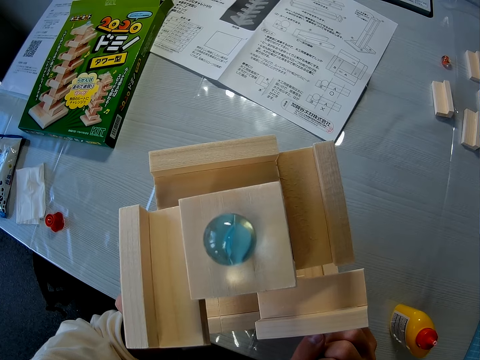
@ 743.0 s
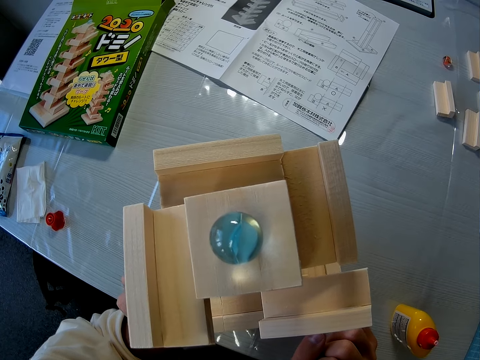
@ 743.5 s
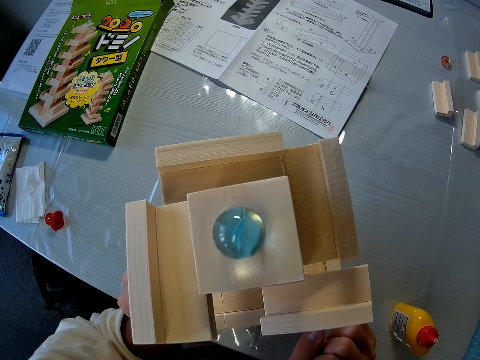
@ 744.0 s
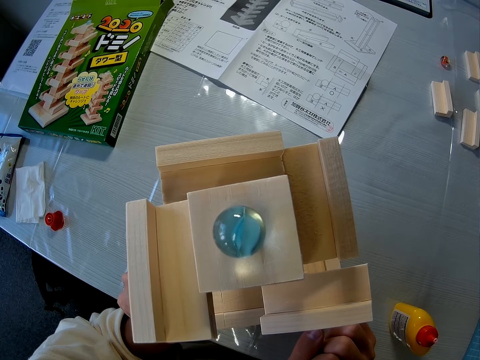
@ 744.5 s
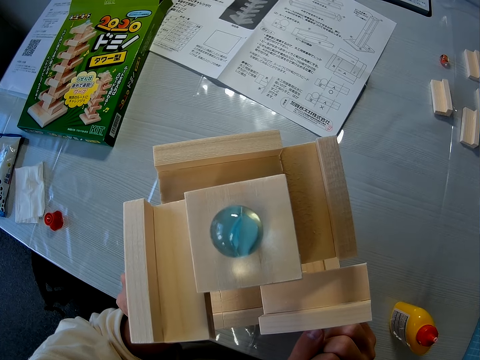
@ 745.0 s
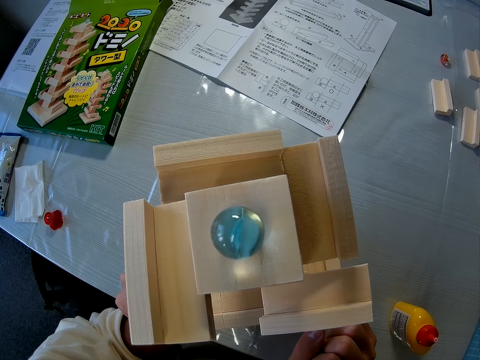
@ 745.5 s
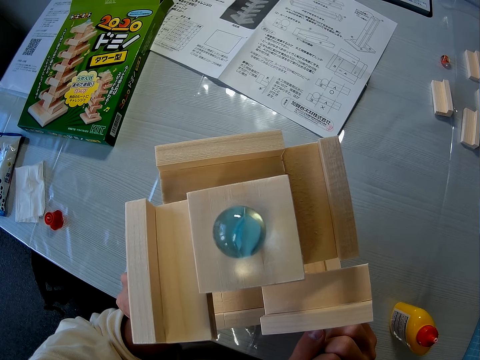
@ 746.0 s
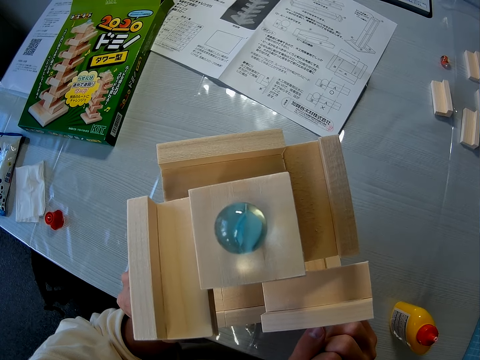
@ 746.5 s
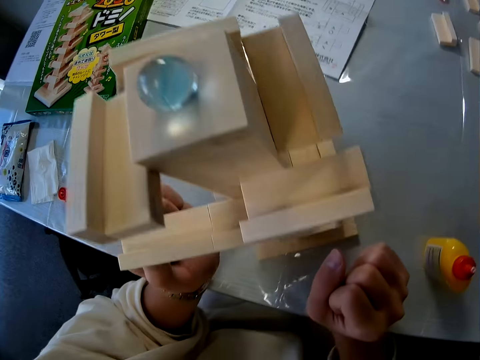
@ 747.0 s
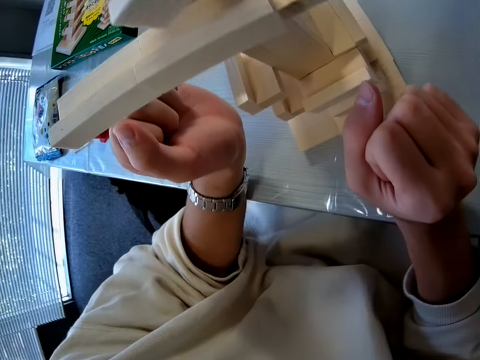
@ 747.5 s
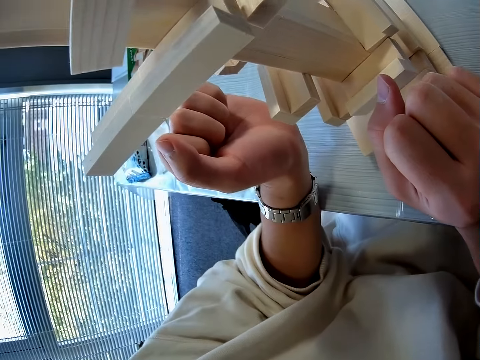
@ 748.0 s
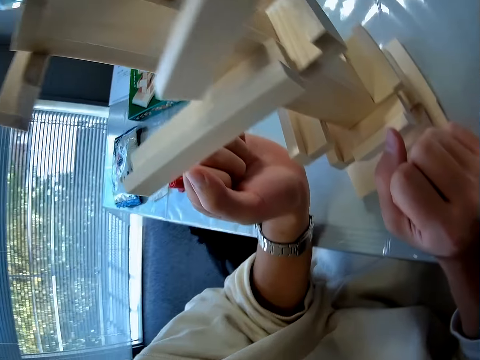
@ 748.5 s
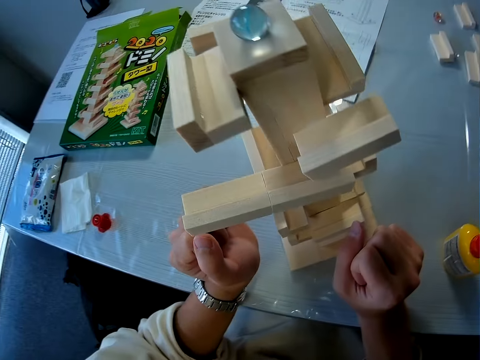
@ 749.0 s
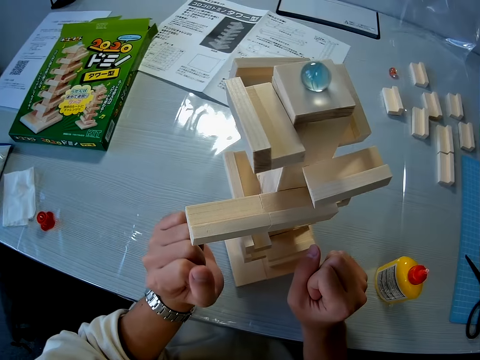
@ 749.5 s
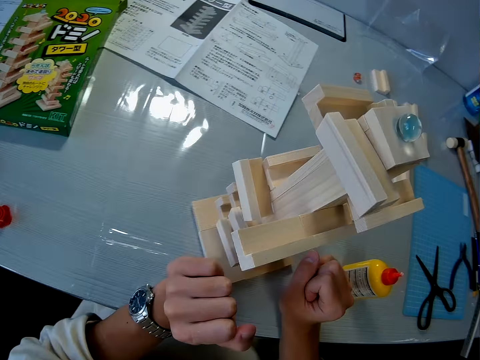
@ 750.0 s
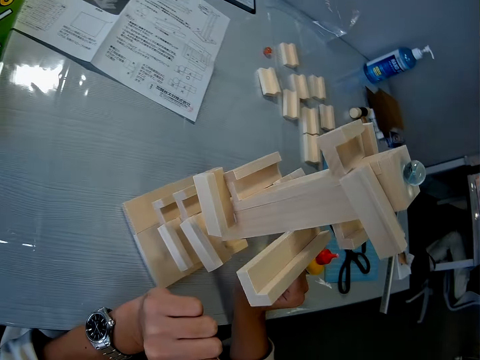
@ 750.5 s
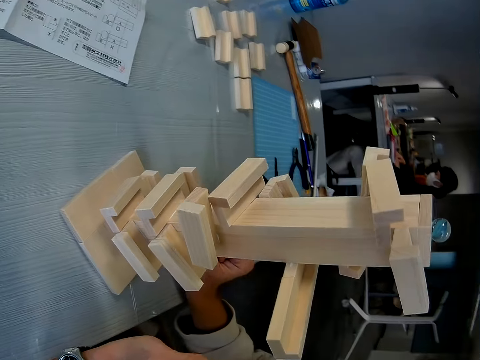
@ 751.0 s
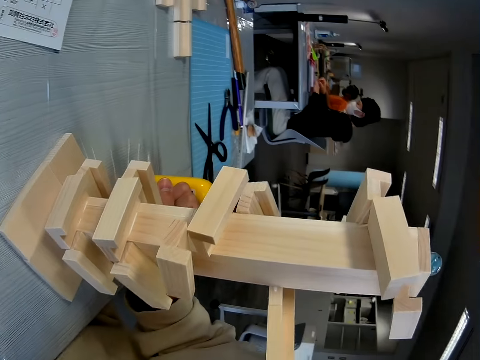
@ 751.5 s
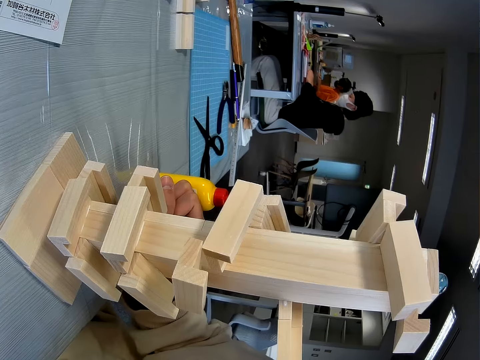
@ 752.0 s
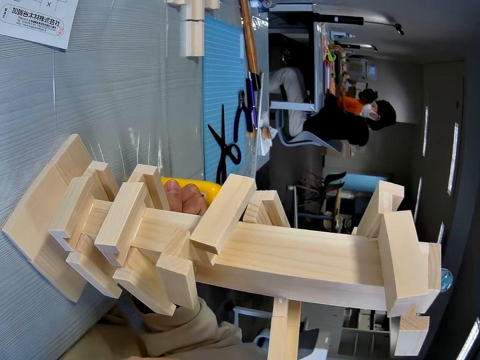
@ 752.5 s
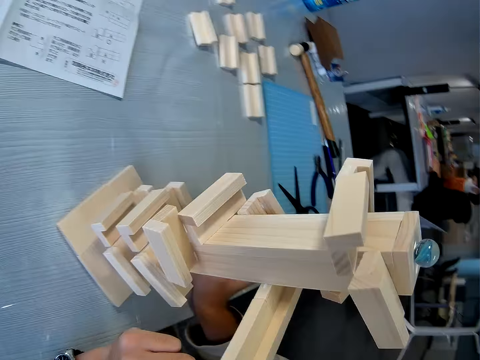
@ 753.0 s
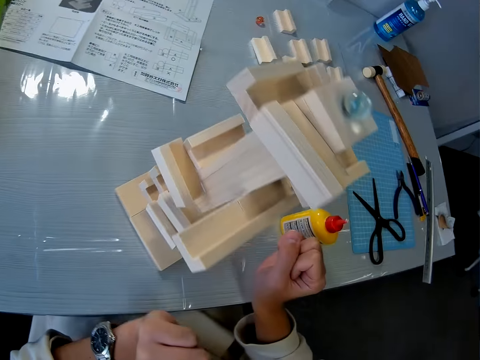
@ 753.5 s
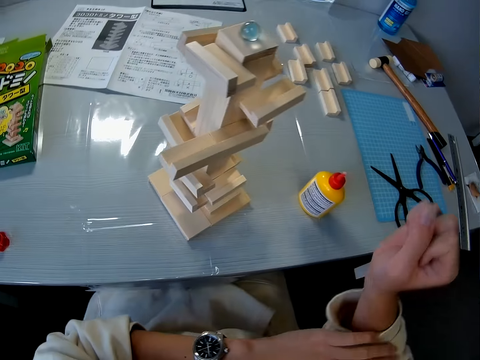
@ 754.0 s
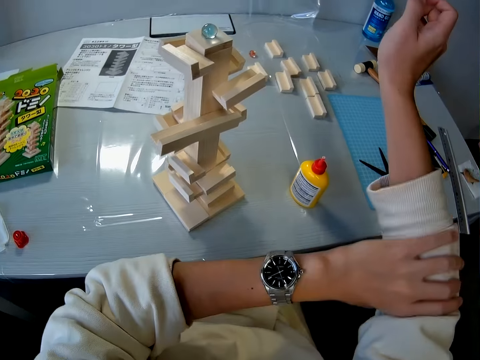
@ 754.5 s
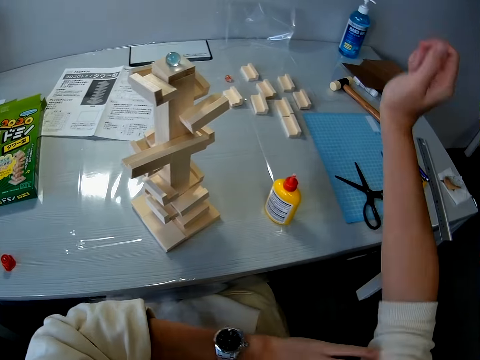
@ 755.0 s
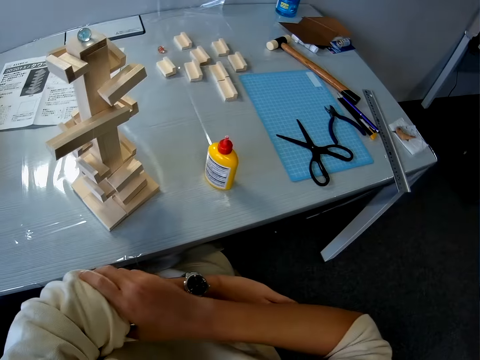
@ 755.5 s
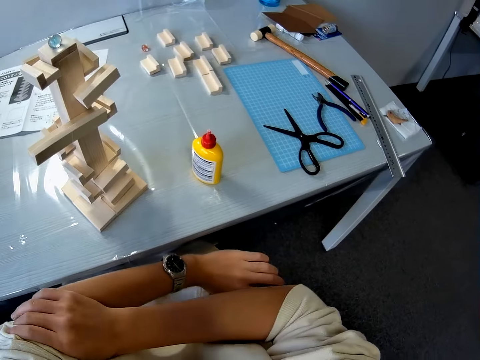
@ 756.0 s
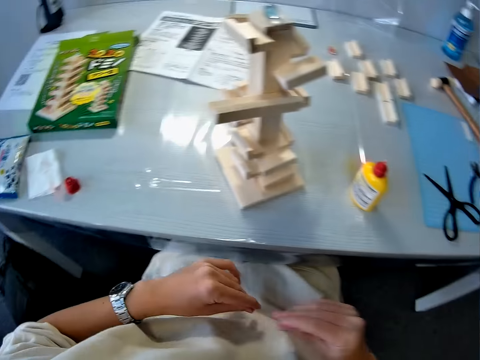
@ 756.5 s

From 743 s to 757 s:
The camera wearer pulls their shirt up. They adjust their clothes with their hands.

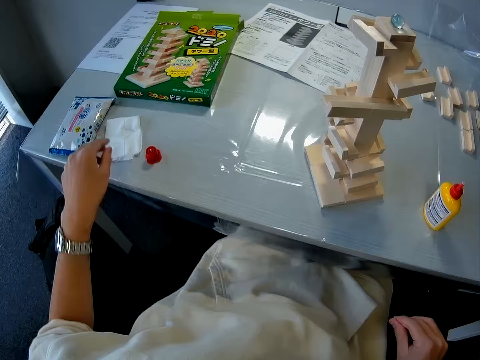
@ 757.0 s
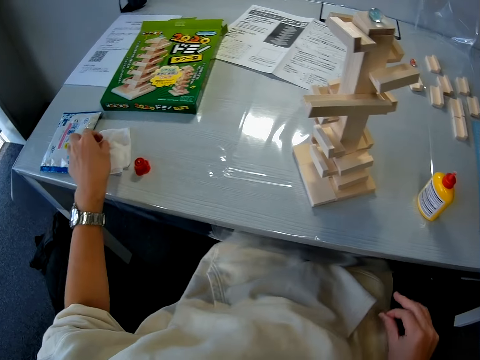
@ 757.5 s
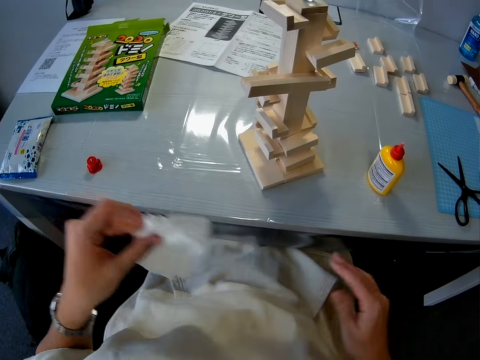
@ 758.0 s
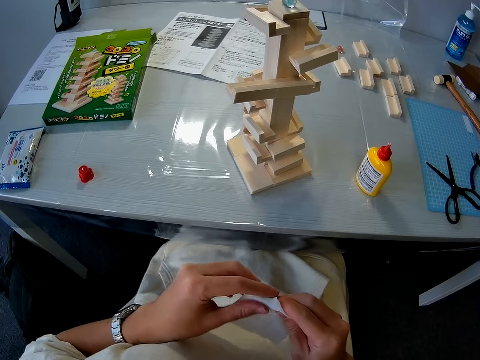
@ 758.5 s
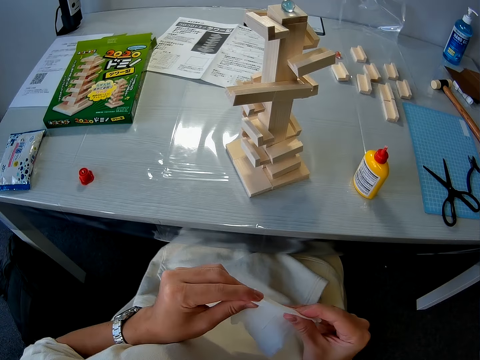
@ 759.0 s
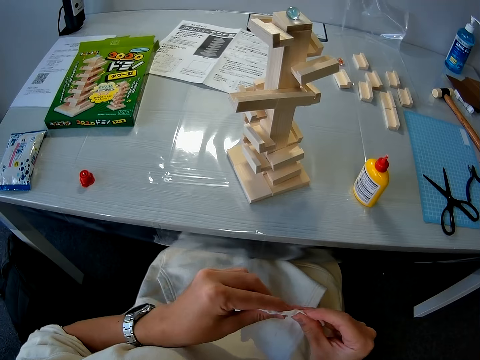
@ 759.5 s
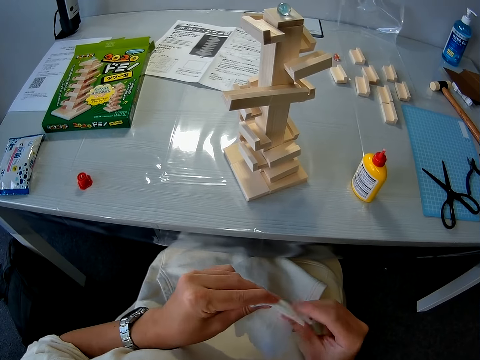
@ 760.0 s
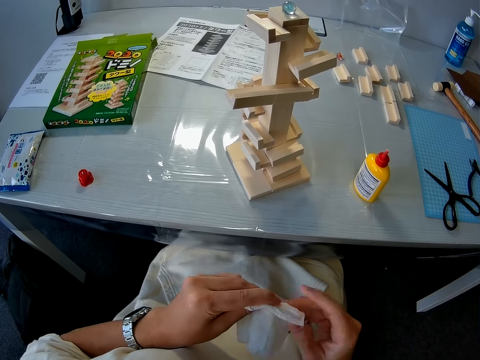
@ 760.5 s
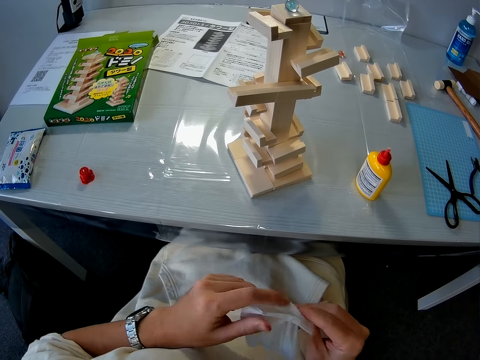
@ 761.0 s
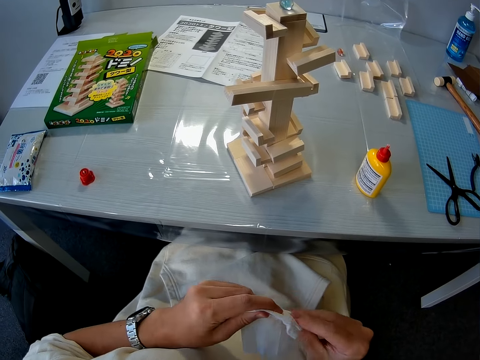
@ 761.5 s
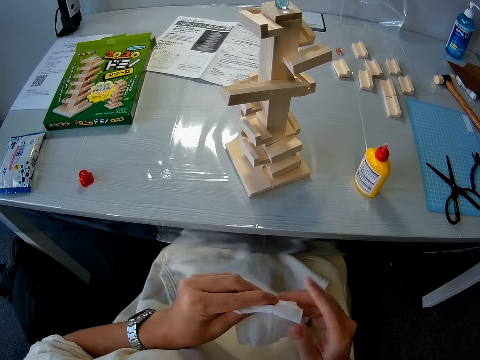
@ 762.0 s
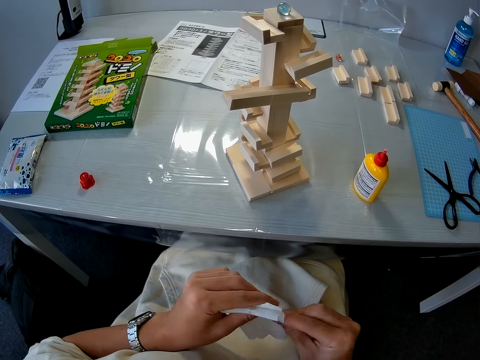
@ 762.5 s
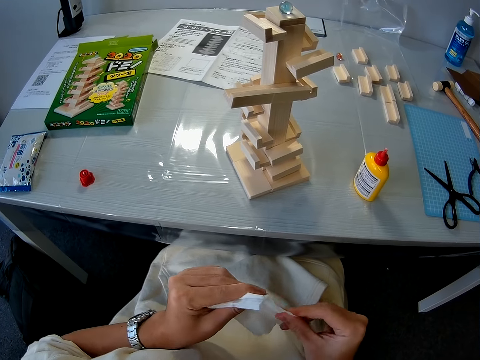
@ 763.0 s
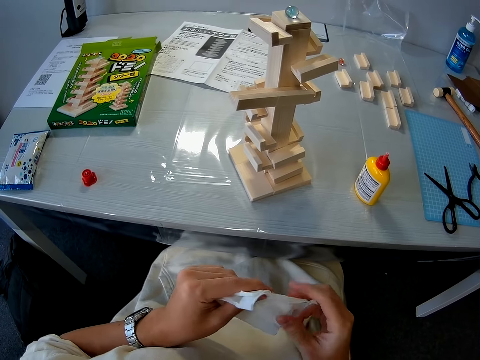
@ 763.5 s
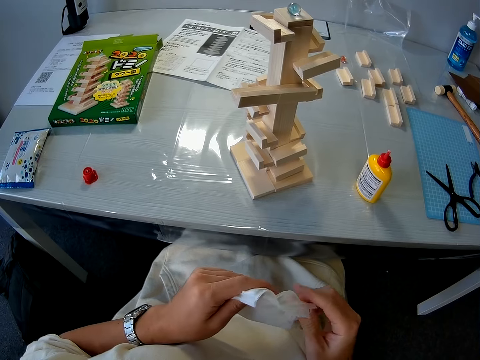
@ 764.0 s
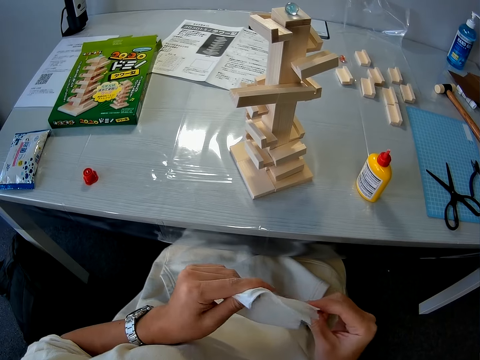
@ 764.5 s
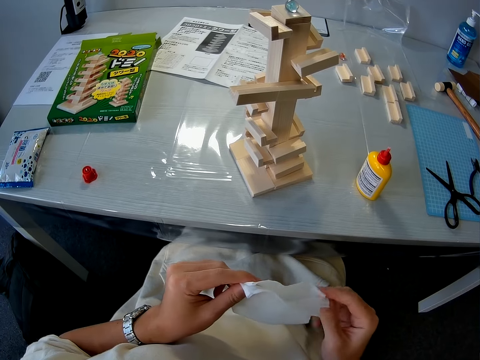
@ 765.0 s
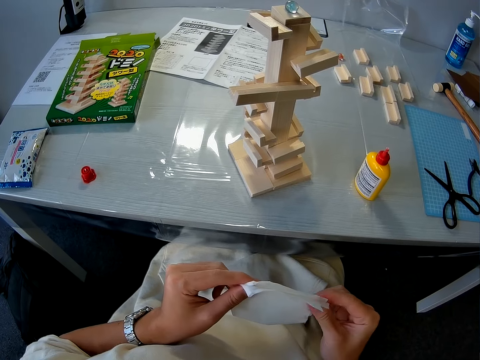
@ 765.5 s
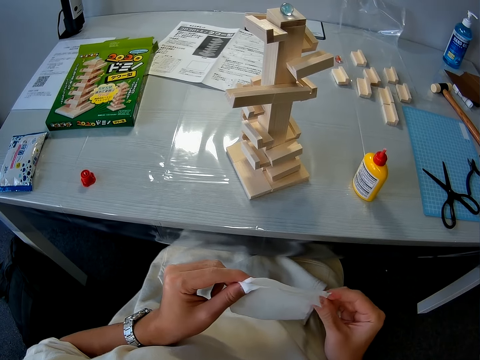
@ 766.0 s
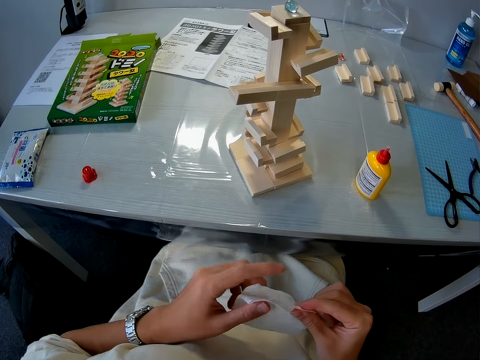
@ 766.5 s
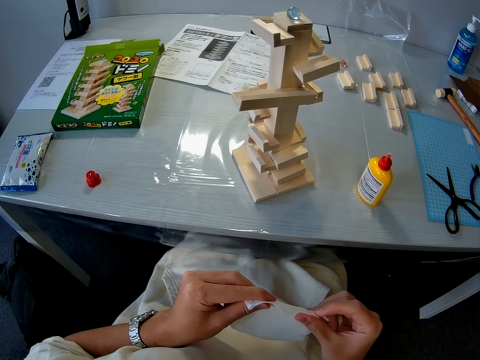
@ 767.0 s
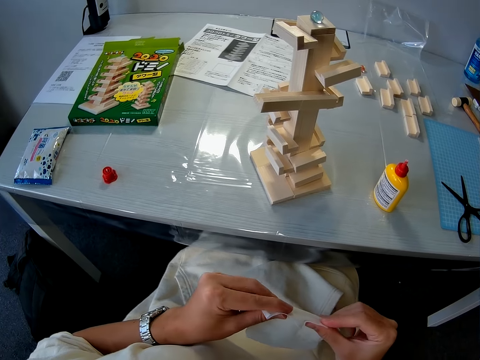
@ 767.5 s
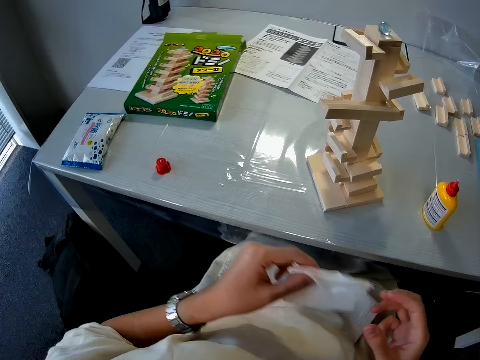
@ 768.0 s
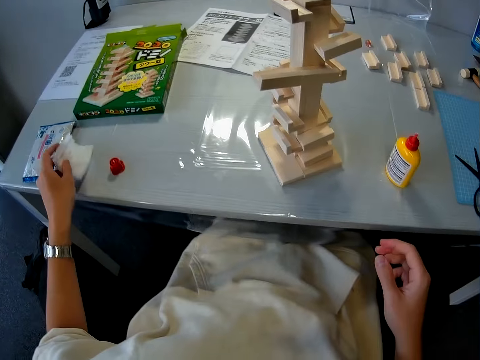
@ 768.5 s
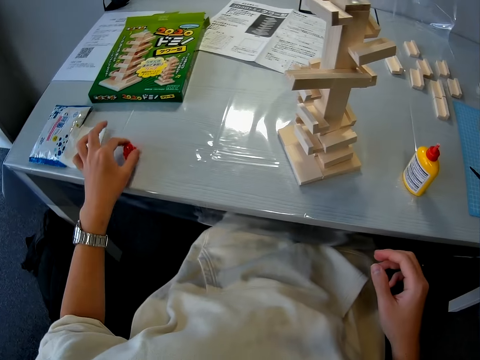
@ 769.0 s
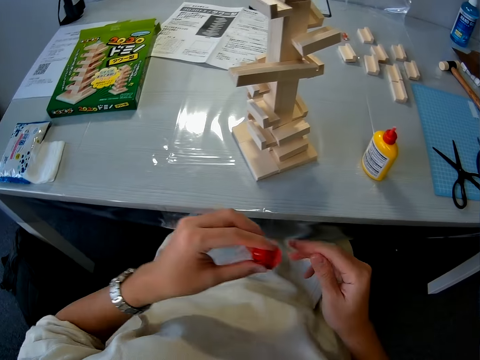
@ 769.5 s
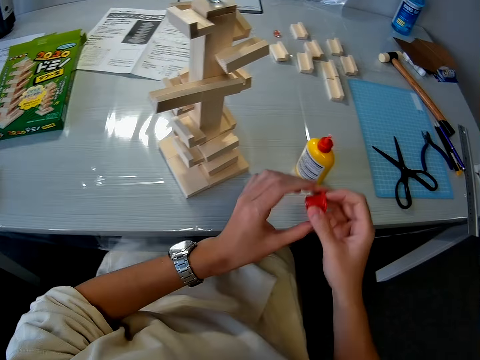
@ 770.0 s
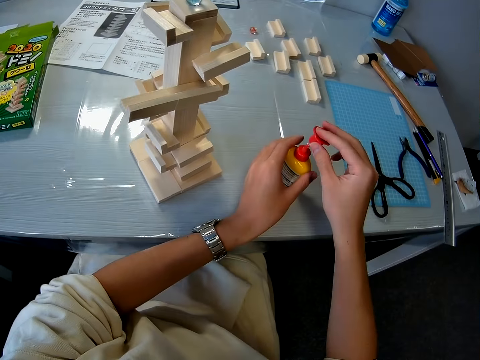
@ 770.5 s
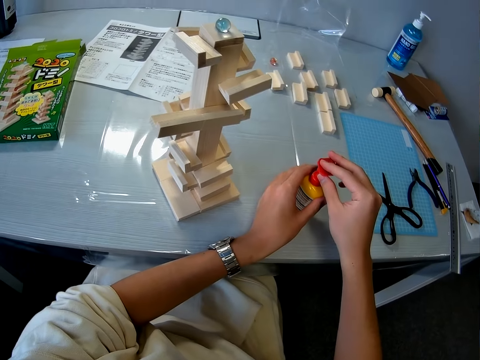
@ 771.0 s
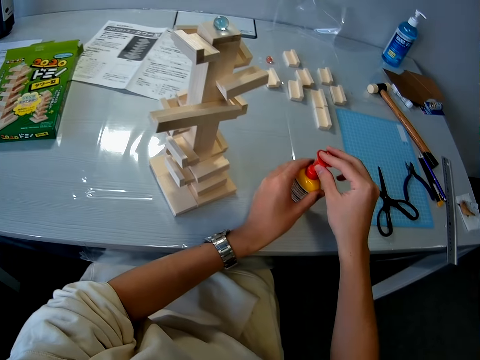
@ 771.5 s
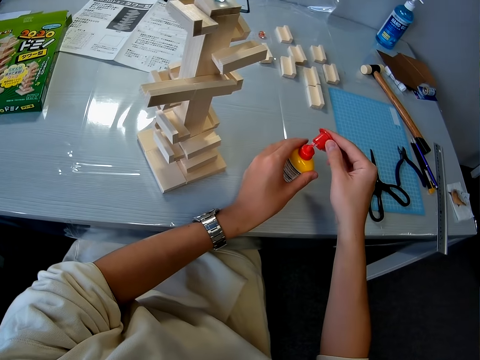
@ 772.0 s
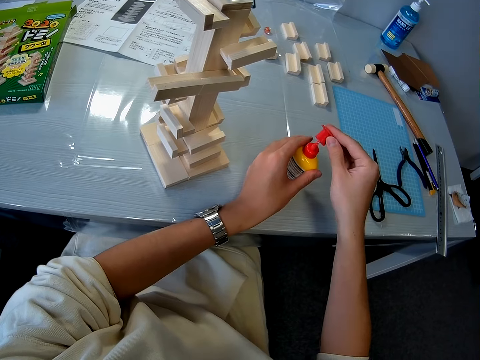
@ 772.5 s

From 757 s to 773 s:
The camera wearer picks up a tissue paper from the table with her left hand. She wipes her hands with the tissue paper. She drops the tissue paper on the table. She picks up the cover of the glue container. She covers the glue container.
